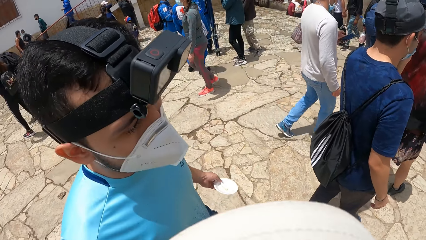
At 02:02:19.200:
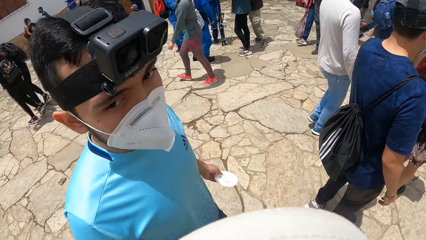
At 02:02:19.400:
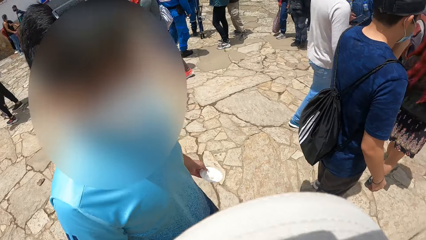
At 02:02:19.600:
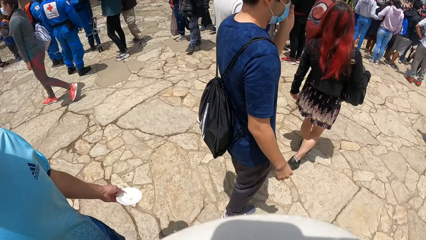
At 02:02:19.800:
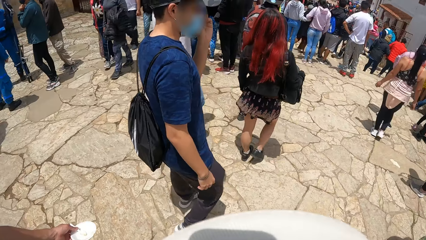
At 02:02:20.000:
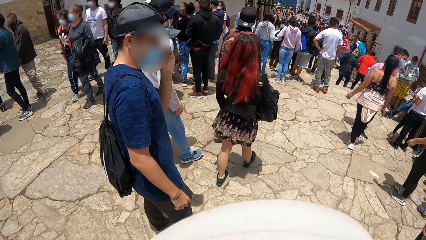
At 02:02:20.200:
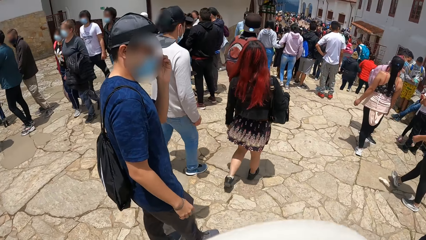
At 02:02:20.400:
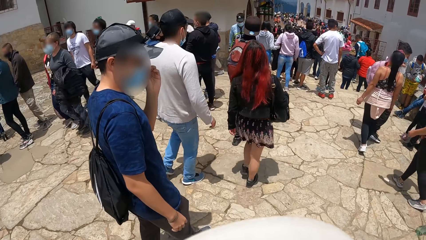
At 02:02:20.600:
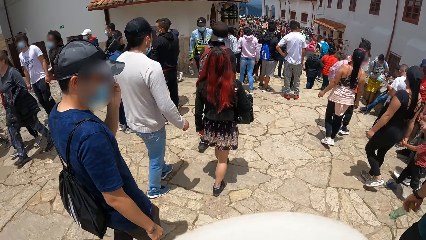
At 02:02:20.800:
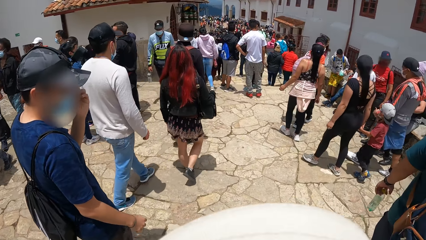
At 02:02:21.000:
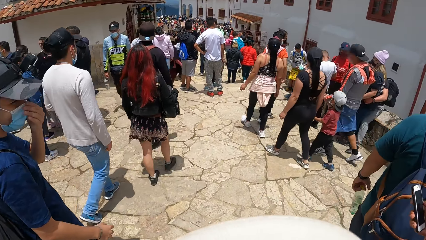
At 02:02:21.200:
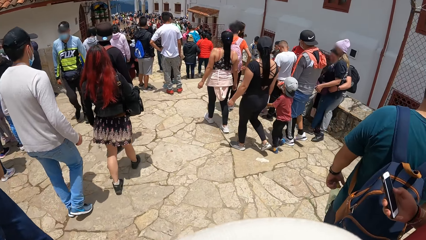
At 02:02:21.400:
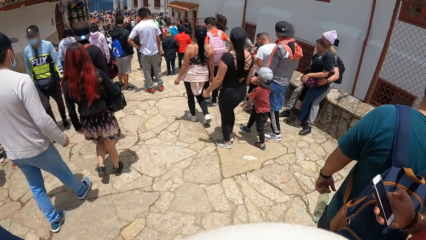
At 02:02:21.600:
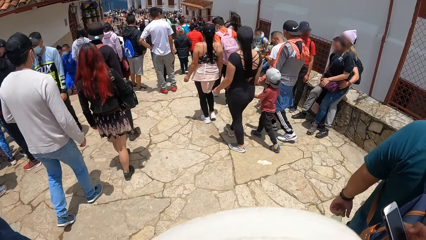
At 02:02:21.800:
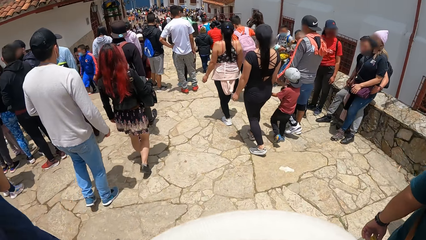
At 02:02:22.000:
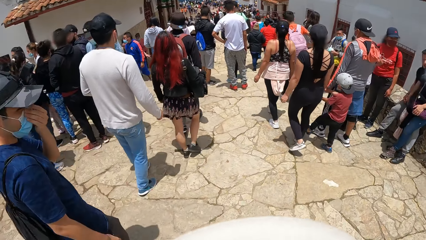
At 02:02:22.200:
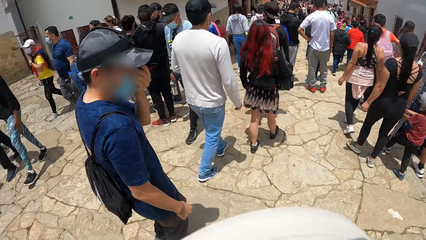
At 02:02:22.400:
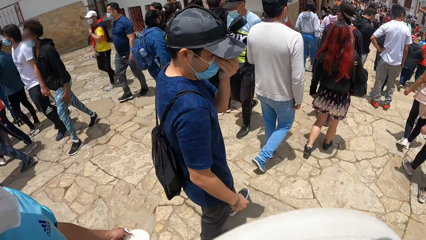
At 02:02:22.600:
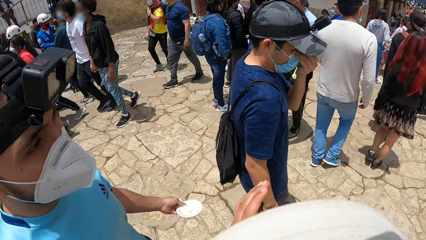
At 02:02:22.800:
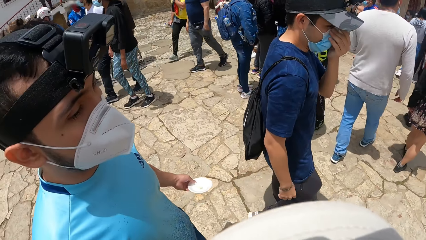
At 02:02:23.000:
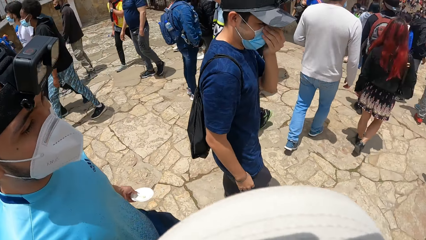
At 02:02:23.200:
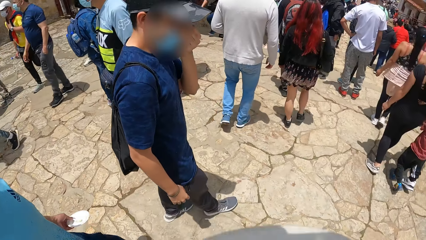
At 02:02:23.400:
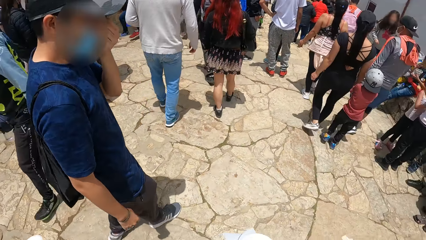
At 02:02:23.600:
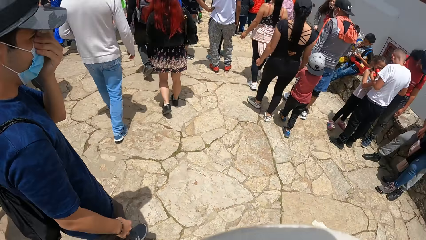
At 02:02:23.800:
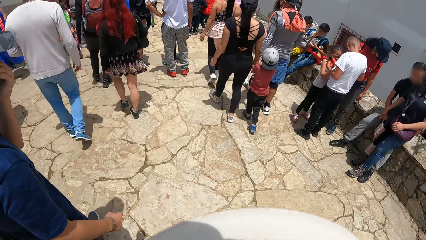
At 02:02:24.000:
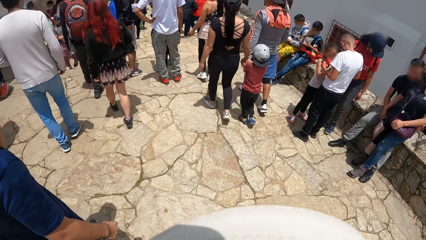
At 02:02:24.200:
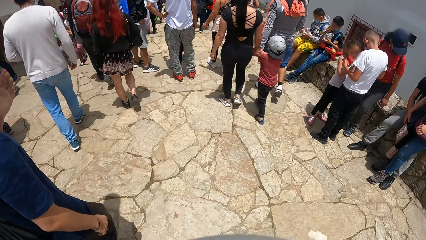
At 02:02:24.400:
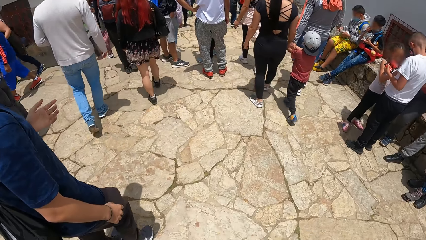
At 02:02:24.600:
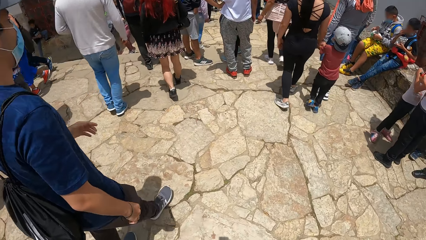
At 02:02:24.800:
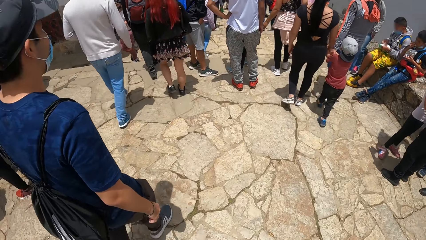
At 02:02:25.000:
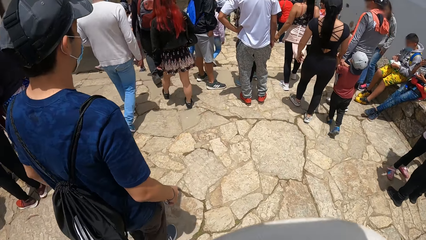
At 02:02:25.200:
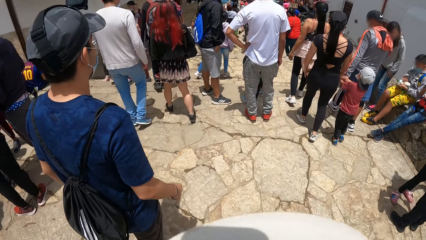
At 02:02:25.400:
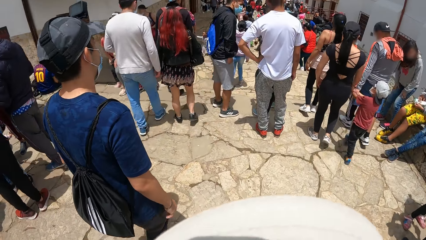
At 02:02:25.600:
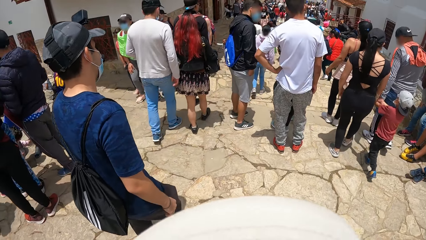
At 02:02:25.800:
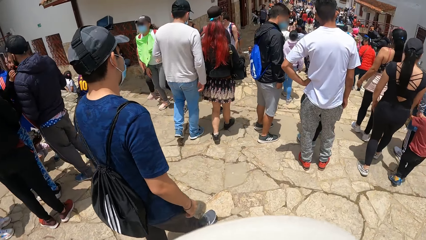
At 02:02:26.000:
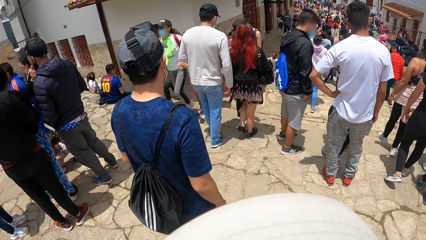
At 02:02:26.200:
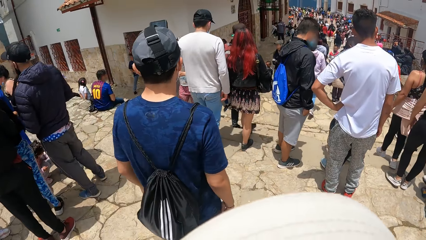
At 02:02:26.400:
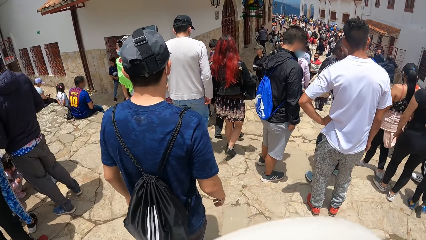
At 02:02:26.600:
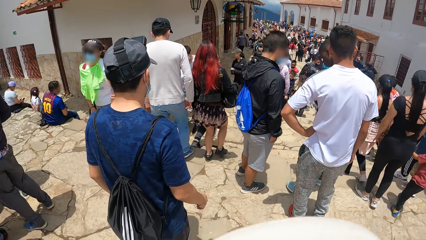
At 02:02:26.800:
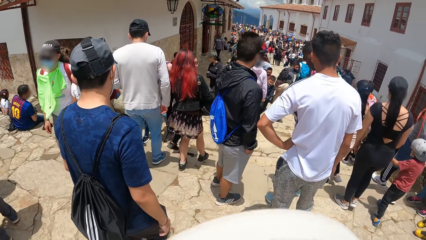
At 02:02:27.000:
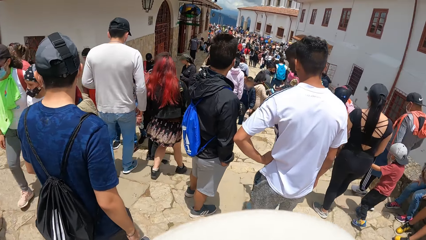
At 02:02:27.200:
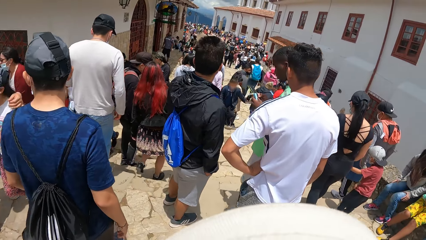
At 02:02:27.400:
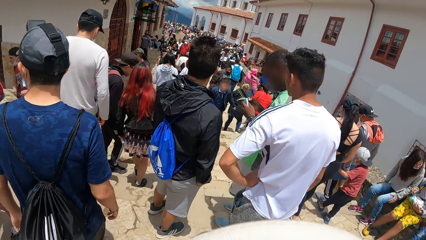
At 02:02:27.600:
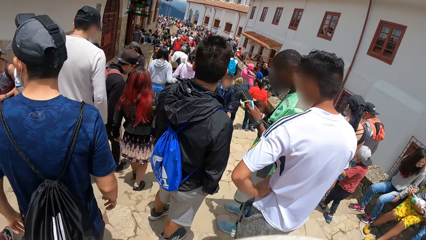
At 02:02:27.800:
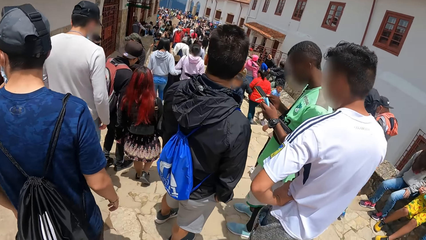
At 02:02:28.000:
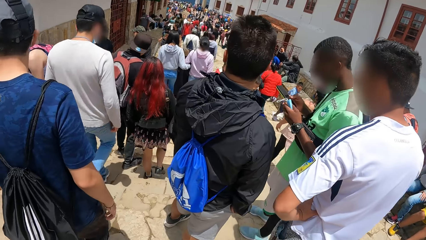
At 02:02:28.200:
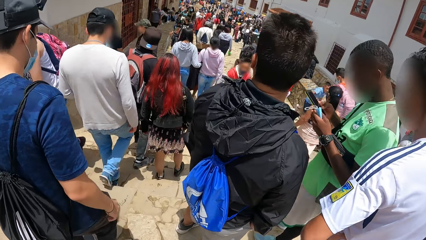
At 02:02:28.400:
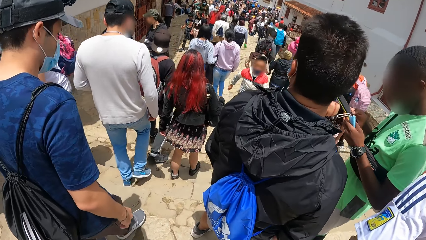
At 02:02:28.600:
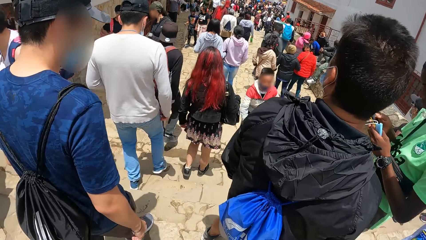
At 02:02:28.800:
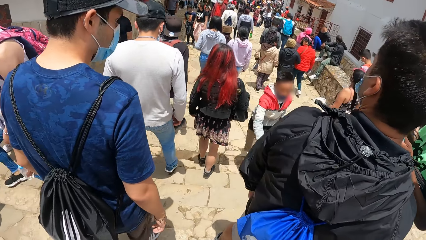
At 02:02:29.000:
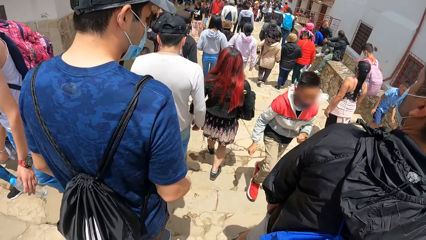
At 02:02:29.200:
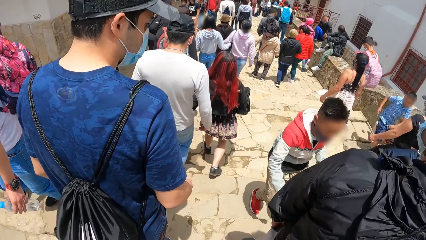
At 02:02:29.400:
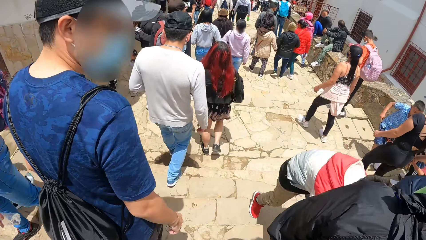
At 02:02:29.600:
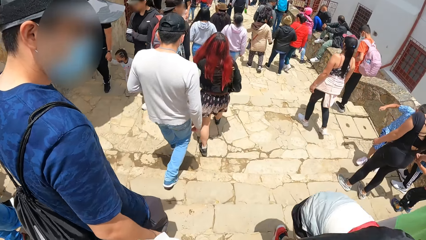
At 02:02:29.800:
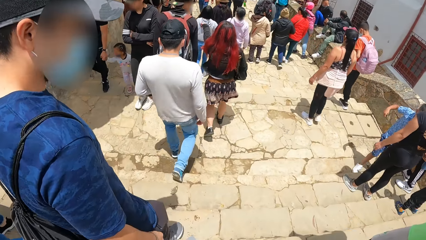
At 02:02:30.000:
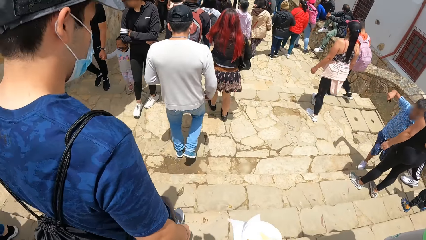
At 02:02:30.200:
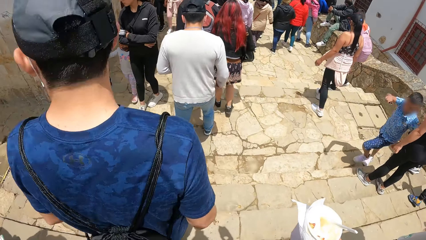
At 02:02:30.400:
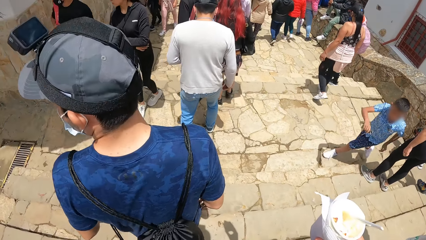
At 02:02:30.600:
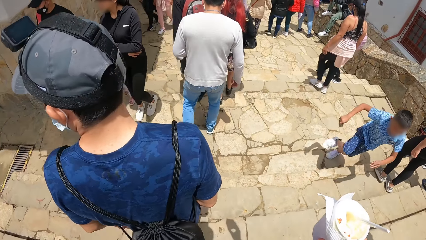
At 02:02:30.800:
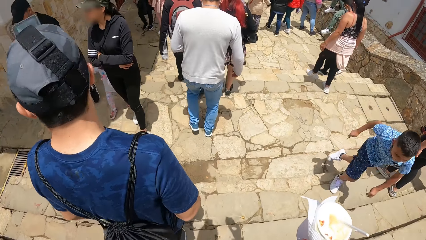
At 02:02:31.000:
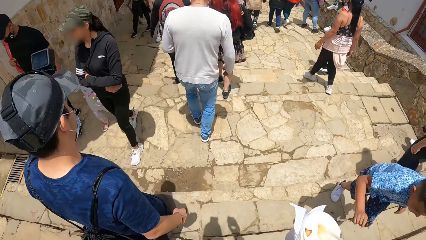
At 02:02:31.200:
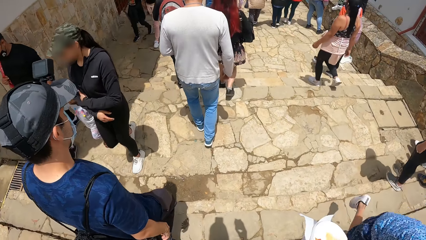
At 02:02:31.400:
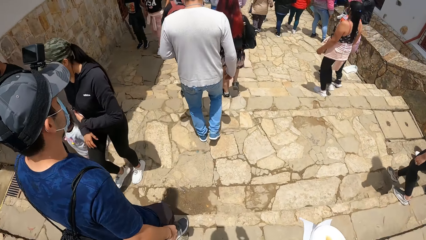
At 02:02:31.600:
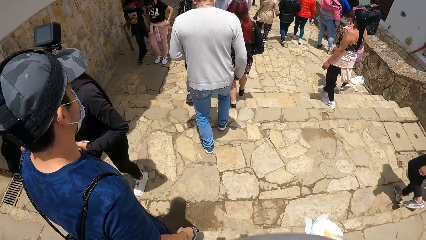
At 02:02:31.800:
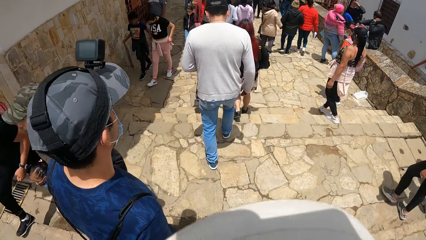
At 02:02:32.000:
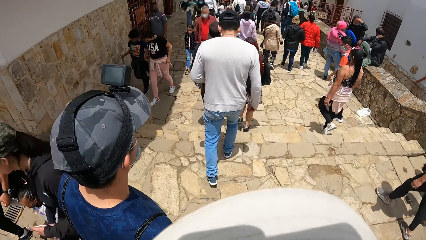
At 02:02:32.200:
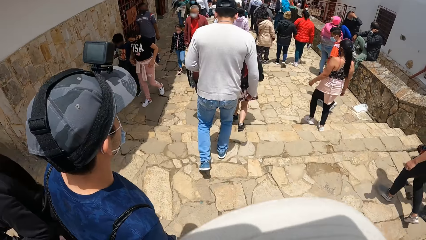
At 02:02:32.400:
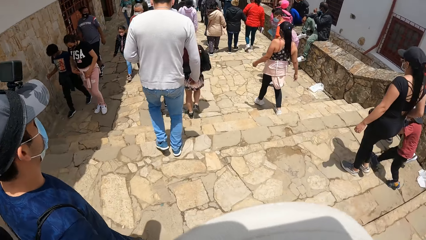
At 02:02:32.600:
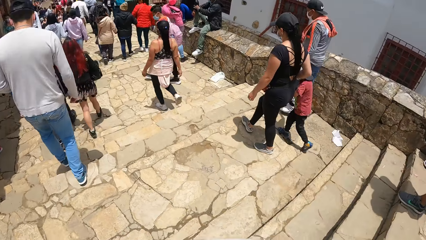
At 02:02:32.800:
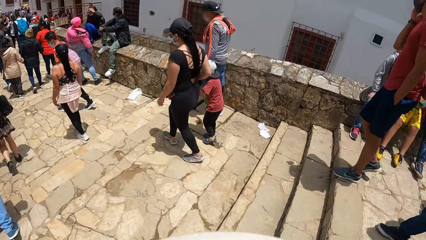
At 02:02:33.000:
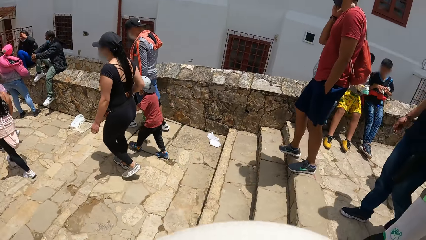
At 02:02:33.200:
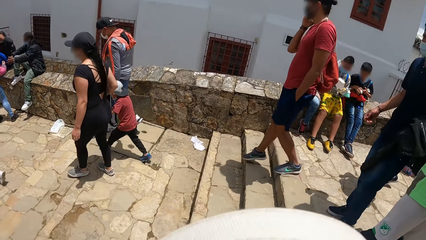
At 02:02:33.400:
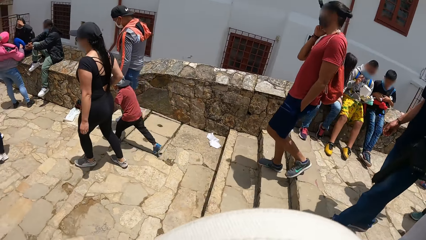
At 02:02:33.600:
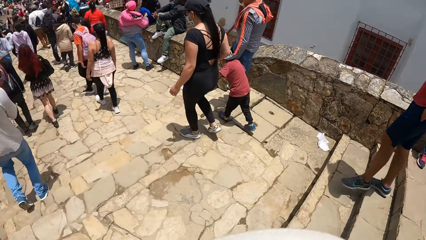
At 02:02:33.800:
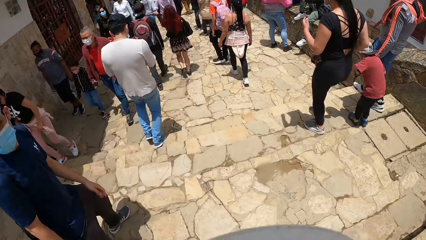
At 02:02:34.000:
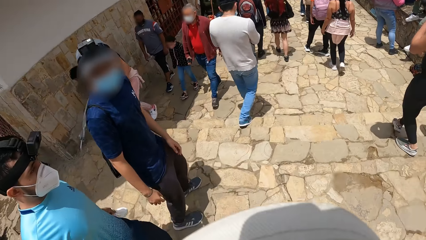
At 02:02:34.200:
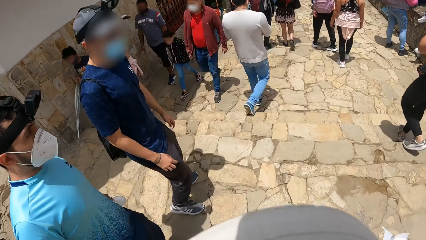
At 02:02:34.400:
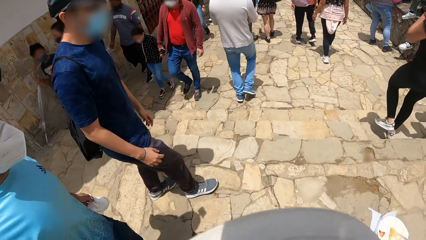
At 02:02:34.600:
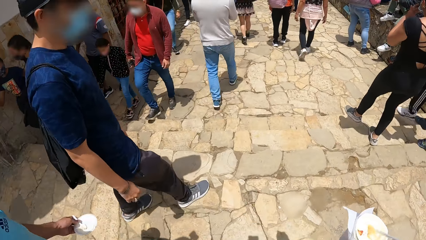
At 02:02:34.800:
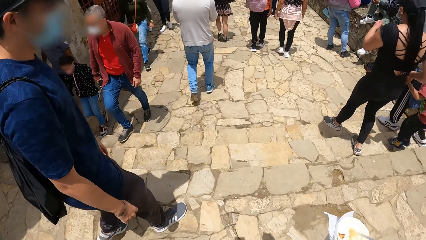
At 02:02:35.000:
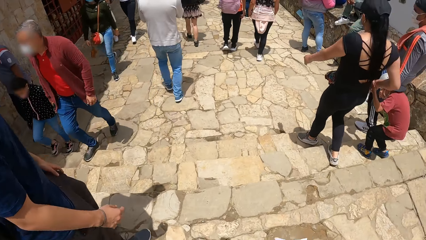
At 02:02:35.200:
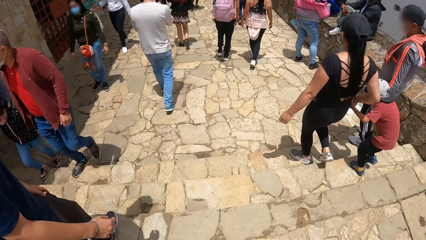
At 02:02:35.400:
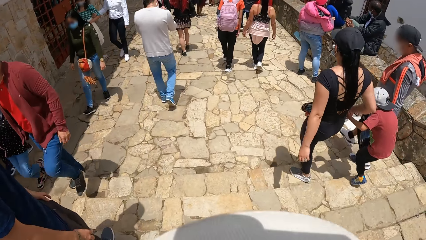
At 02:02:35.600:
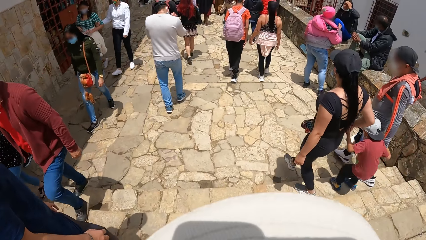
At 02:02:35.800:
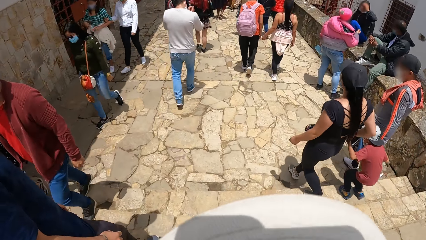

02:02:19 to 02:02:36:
The man places his left hand on his face. Another man walks down the stairs. The first man walks down the stairs. The camera wearer walks down the stairs.
